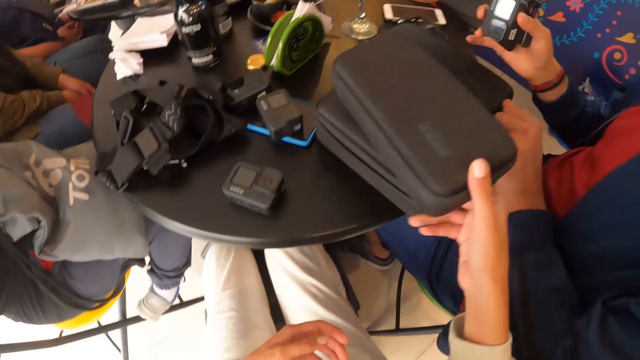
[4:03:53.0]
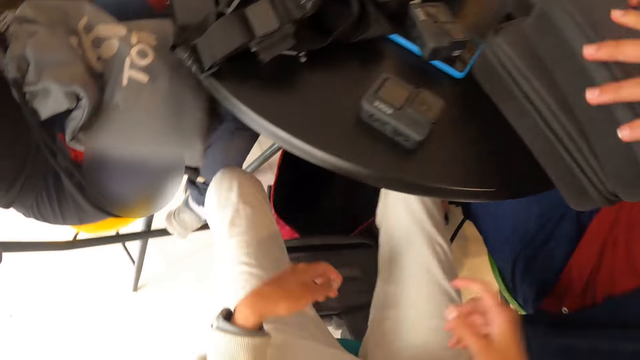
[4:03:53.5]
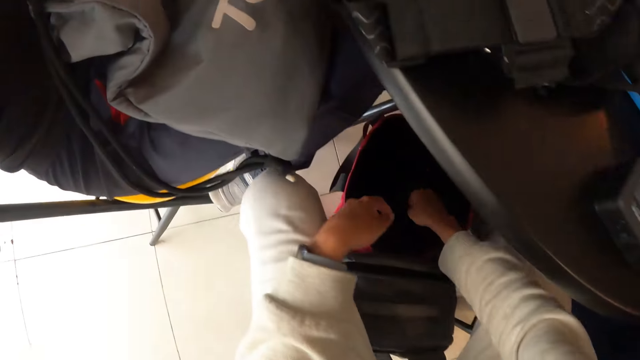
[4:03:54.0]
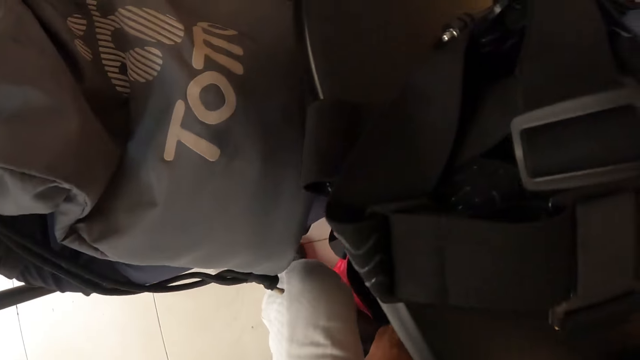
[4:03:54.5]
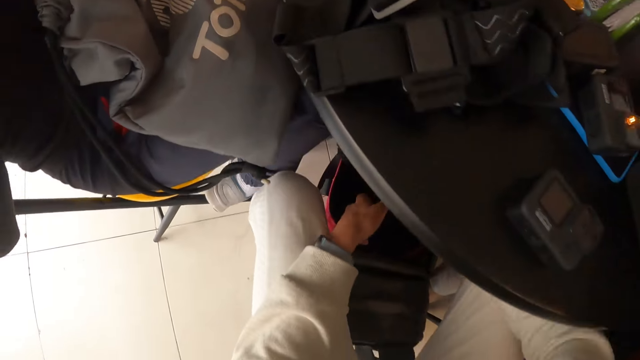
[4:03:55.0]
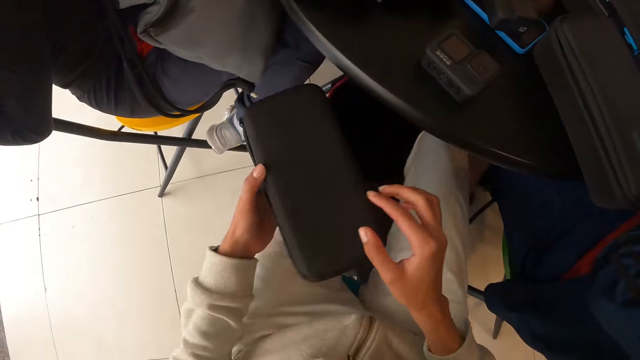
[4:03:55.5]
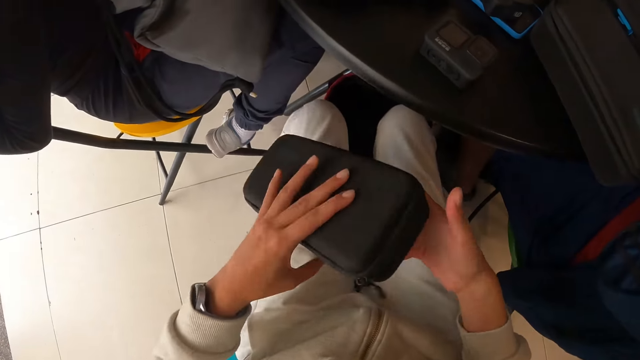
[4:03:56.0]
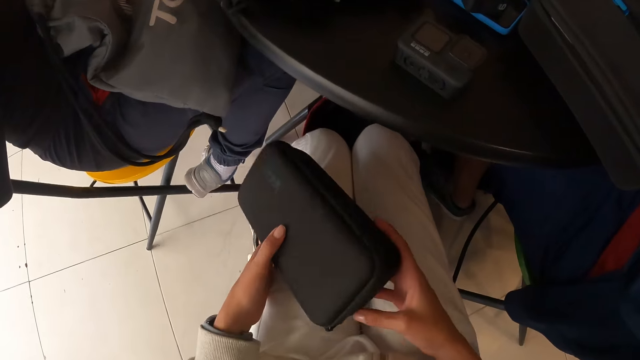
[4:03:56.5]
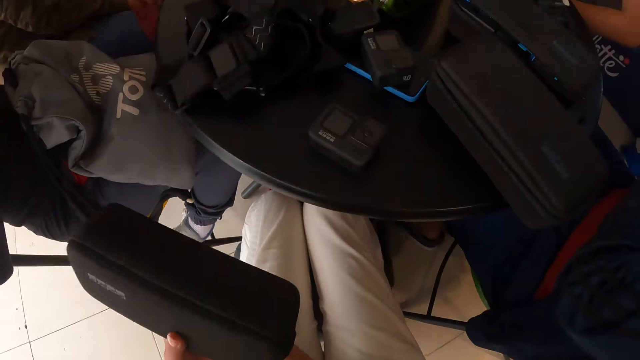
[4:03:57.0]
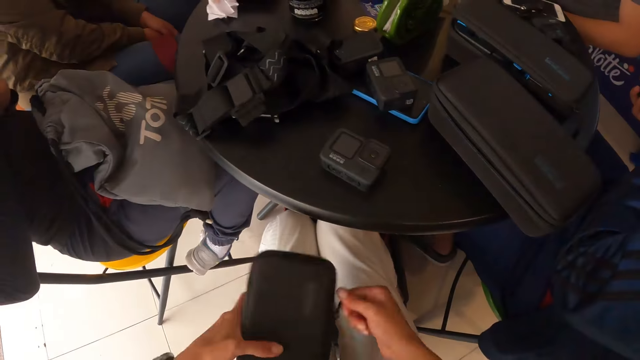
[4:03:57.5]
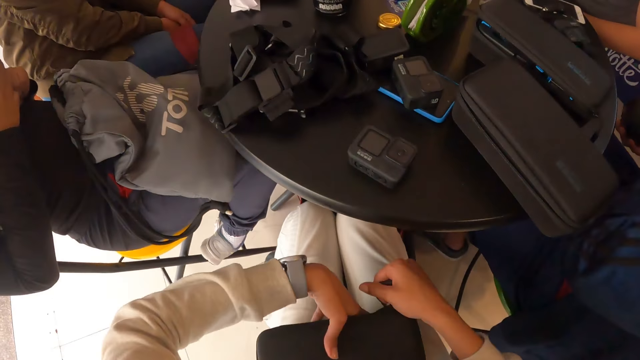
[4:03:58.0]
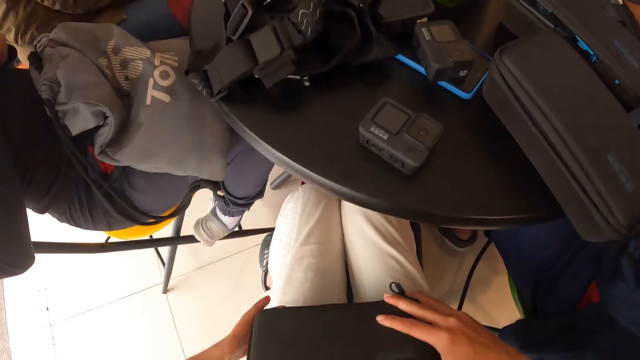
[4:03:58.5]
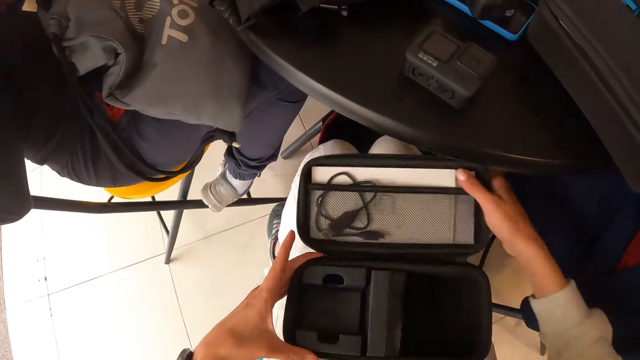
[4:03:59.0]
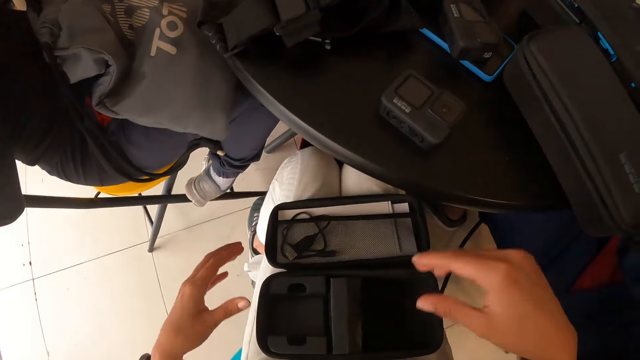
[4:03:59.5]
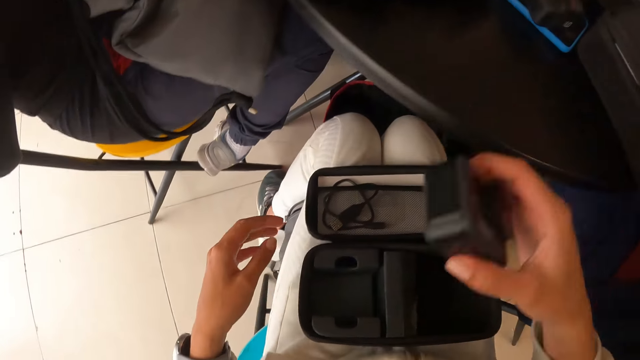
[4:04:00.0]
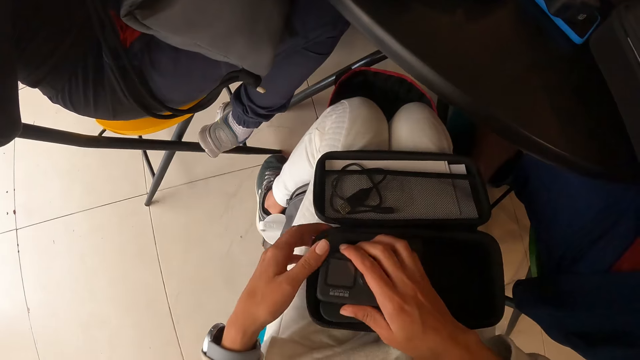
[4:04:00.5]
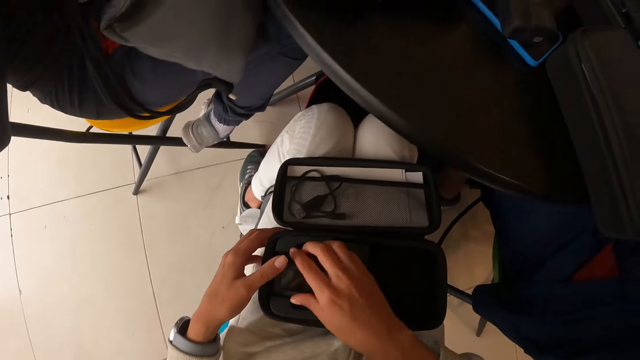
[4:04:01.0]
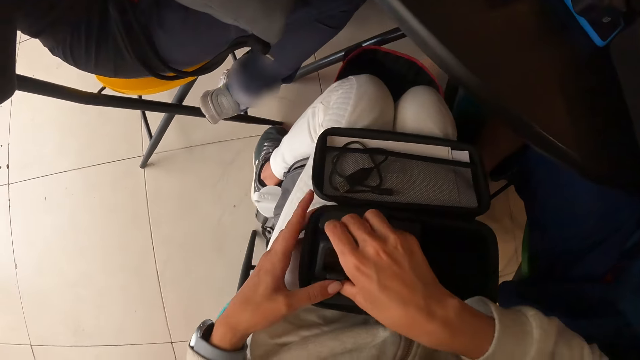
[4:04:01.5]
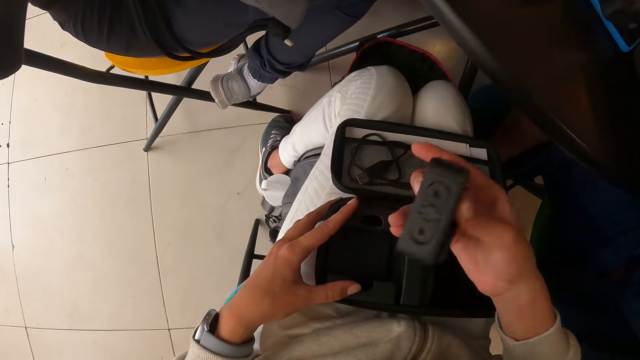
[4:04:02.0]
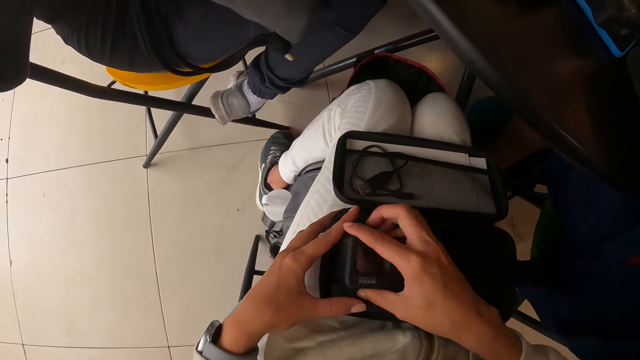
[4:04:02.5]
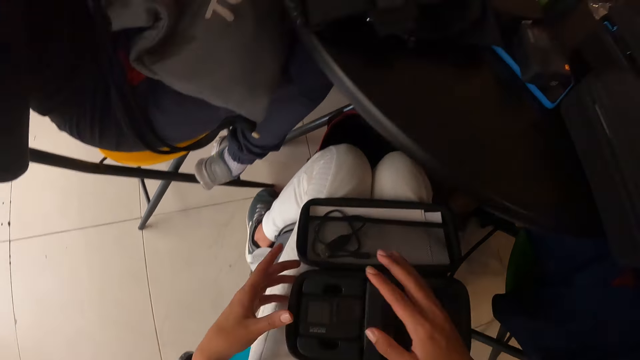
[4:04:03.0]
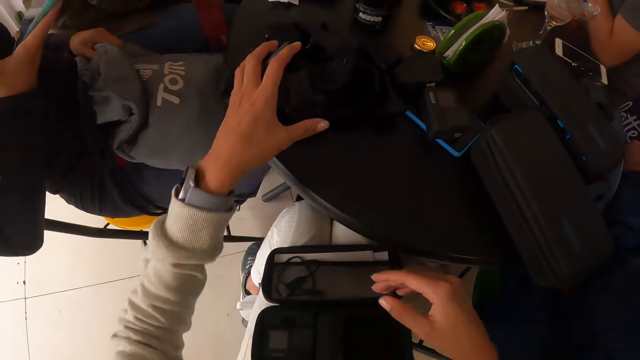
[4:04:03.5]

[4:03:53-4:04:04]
The camera wearer places the box in her right hand on the box on the table. The woman places her left hand on the box on the box on the table. The camera wearer puts the hand down. She takes a box from the bag on the floor with her right hand. She passes the box in her right hand to her left hand. She holds the box with both hands. She passes the box in her right hand to her left hand. She places the box in her left hand on her legs. She holds the box on her legs with her left hand. She opens the box on her legs with her right hand. She takes the camera from the table with her right hand. She places the camera in her right hand in the box on her legs. She adjusts the camera in the box with both hands. She takes the camera from the box on her legs with her right hand. She puts the camera in her right hand in the box on her legs. The man adjusts the bag on his legs with his left hand.

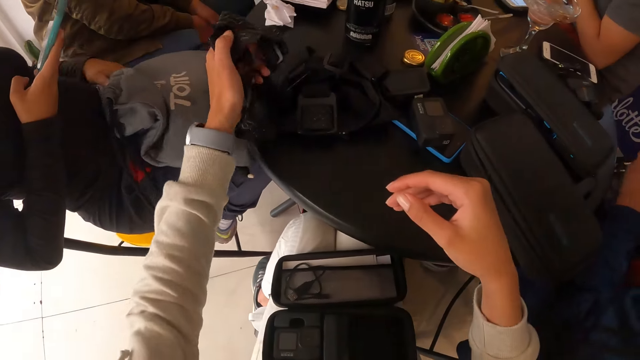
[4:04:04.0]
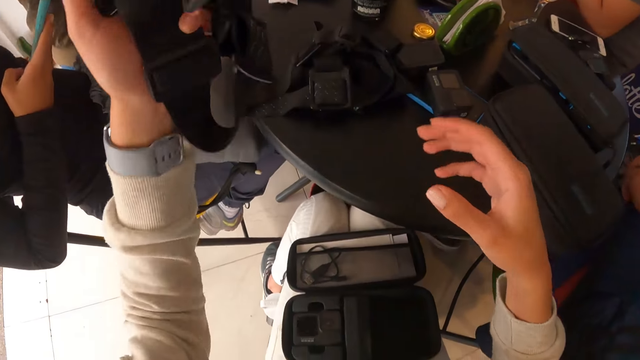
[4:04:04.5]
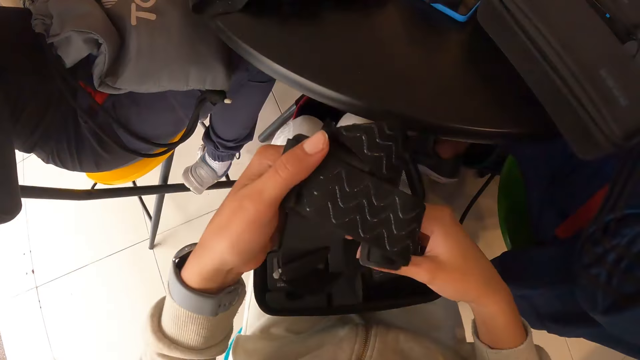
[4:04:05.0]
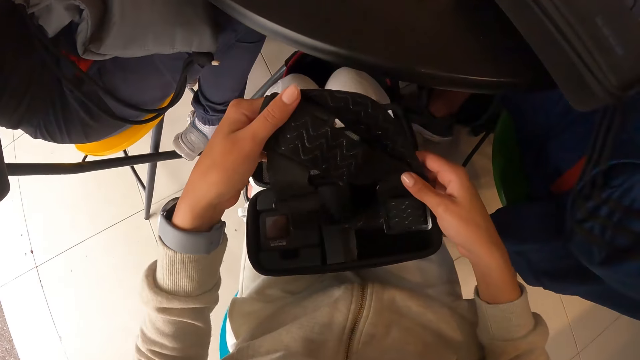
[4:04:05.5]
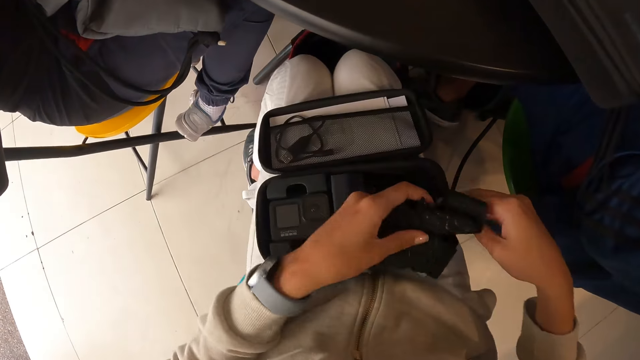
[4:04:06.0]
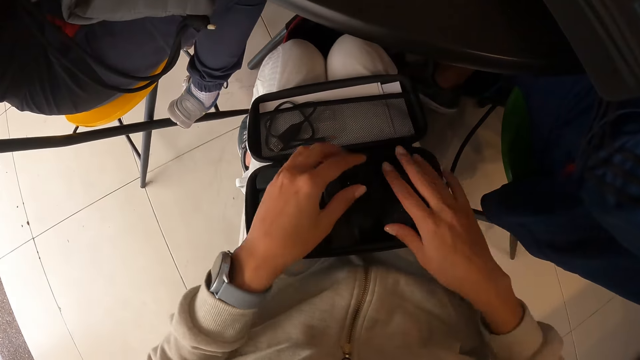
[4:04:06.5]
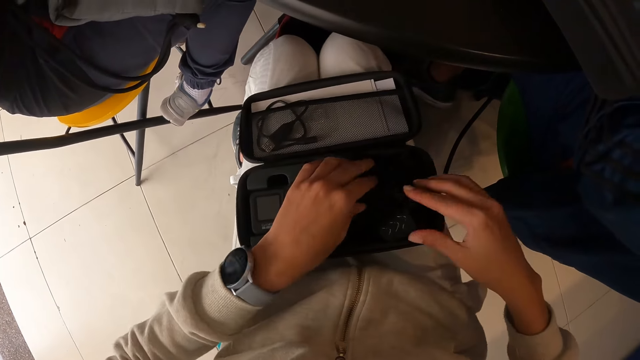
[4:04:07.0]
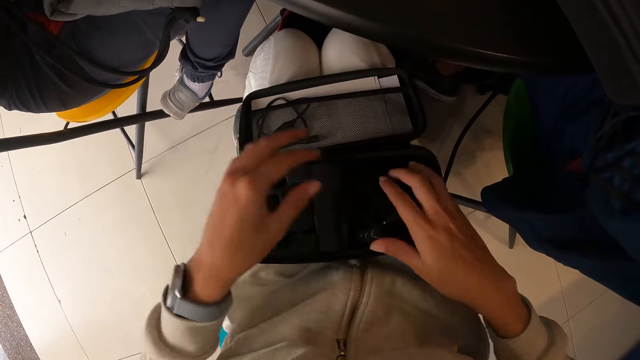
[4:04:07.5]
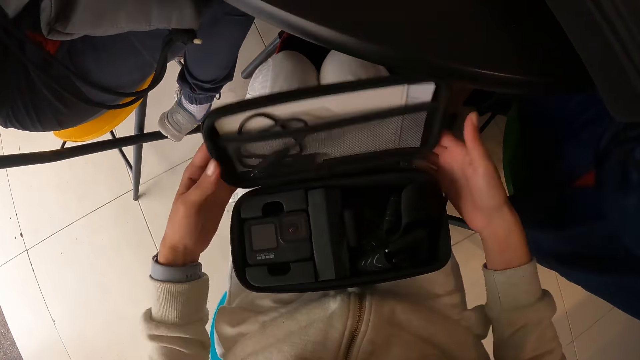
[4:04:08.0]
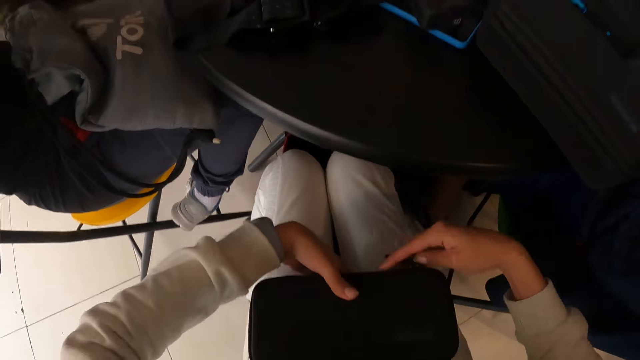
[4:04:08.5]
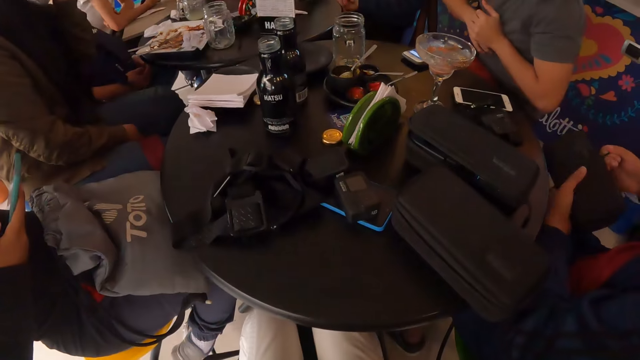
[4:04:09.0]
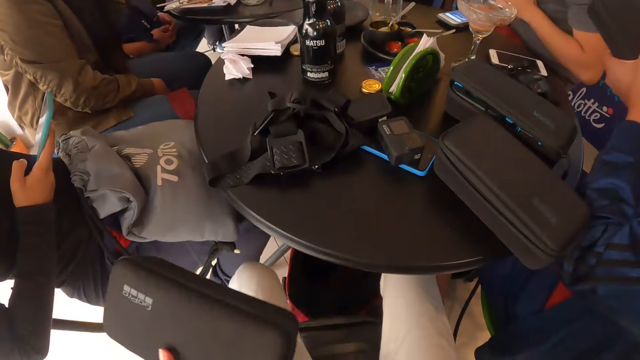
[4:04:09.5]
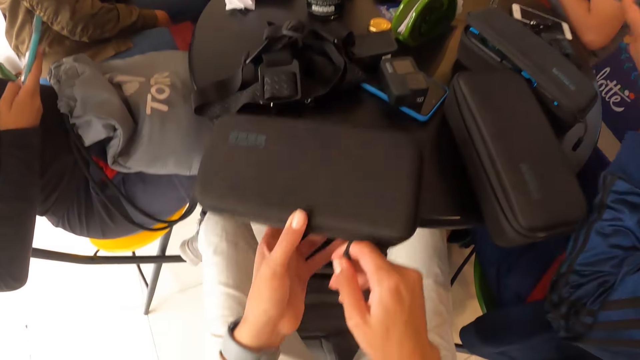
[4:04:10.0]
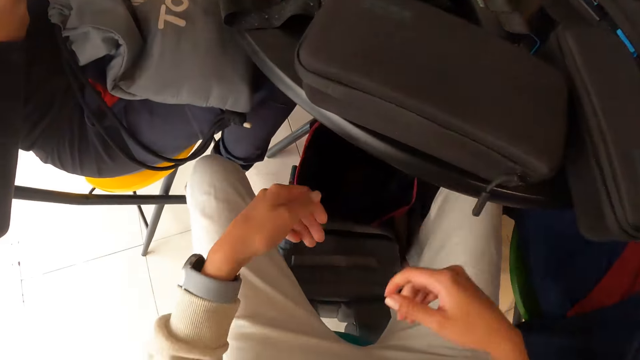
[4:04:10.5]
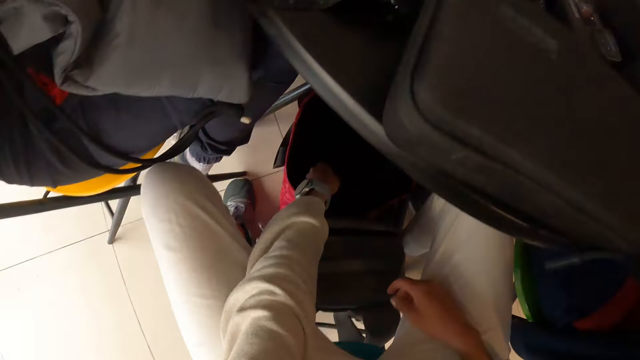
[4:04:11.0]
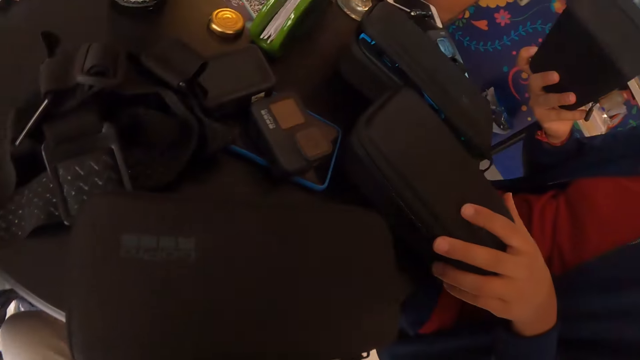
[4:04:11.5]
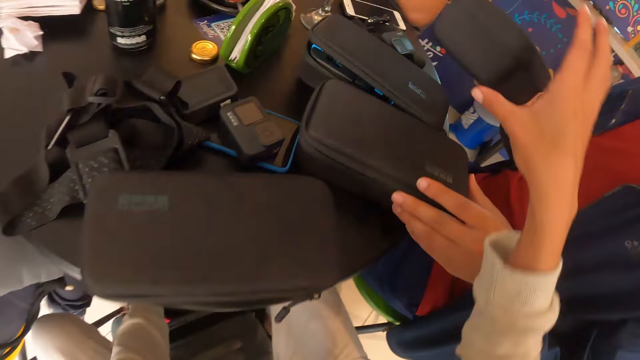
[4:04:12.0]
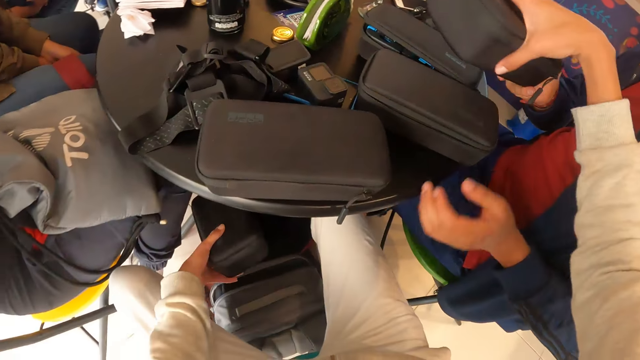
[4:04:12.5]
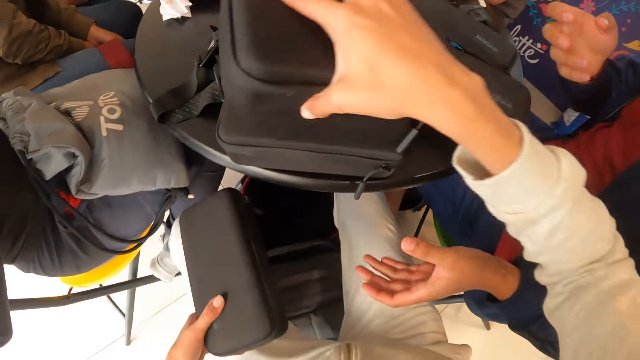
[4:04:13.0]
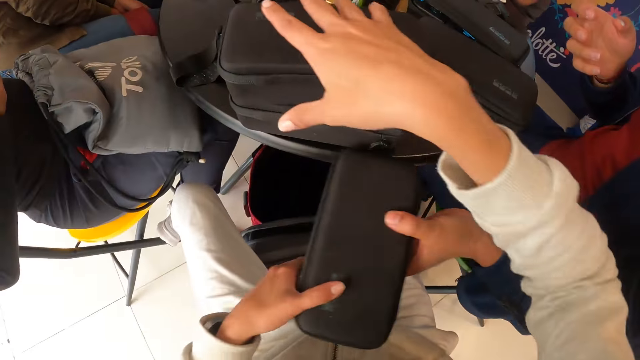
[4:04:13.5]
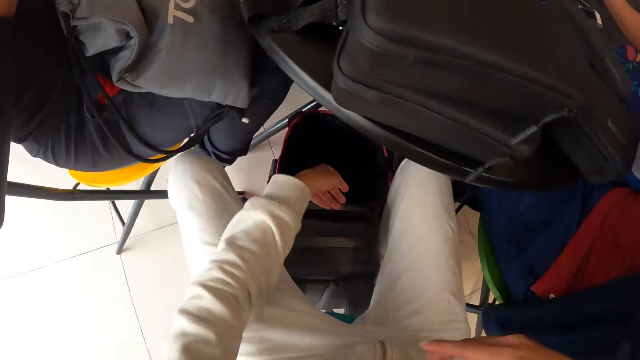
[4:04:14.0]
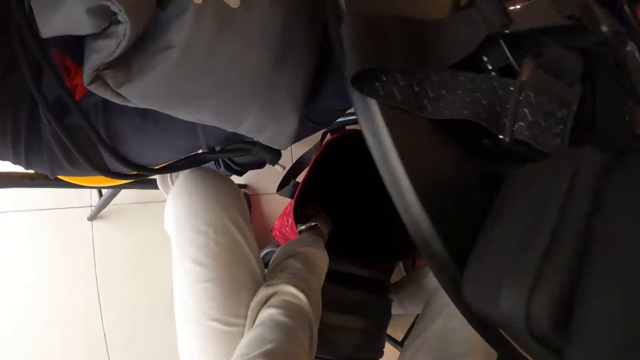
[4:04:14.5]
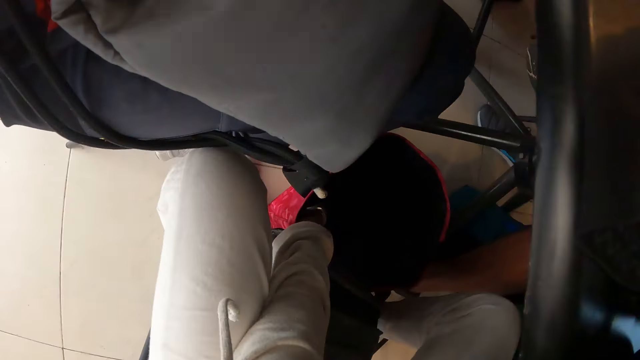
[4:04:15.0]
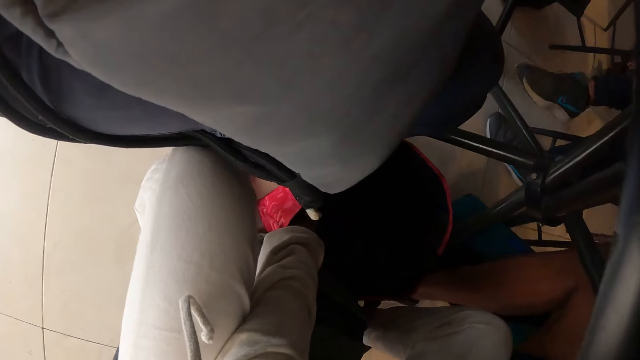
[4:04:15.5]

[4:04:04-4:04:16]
The camera wearer takes a camera from the table with her left hand. She takes a belt. She holds the camera in her left hand with both hands. She puts the belt in the bag. She puts the camera with both hands in the box on her legs. She closes the box on her legs with both hands. She takes the box from her legs with both hands. The man operates the phone in his right hand. Another man rubs both hands. The woman takes the box from the table with both hands. The camera wearer drops the box in both hands on the table. The woman holds the box on the table with her left hand. The camera wearer takes a box from the bag on the floor with her left hand. She takes the camera from the right hand of the woman with her right hand. She places the box in her right hand on the box on the table. She passes the box in her left hand to the left hand of the woman. She puts the hand down.
